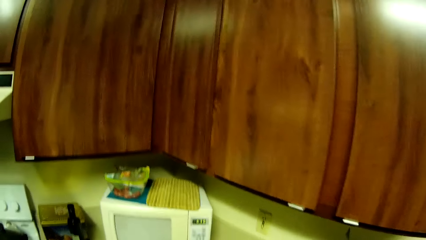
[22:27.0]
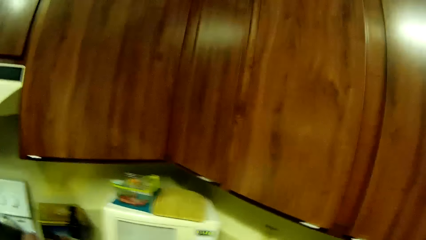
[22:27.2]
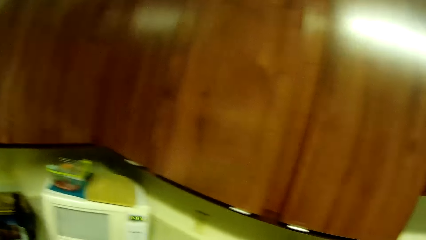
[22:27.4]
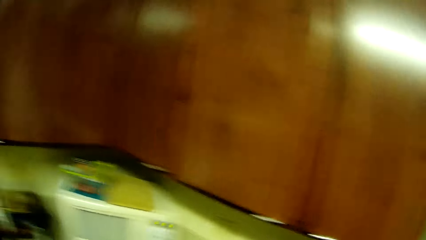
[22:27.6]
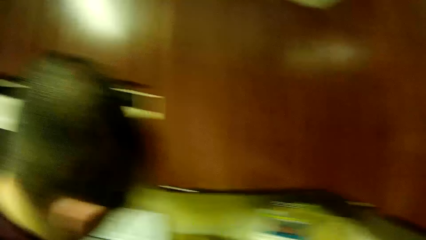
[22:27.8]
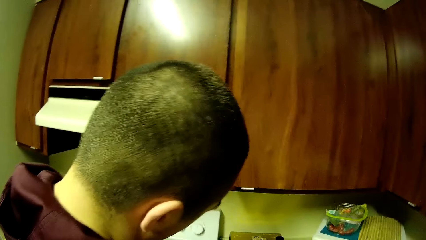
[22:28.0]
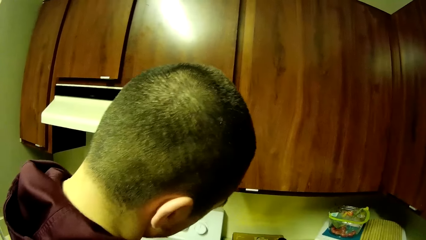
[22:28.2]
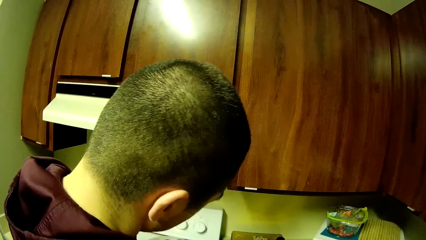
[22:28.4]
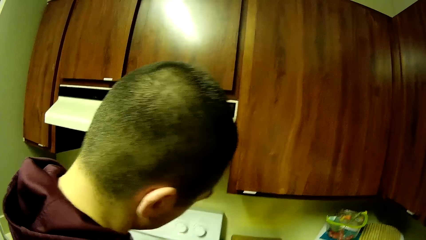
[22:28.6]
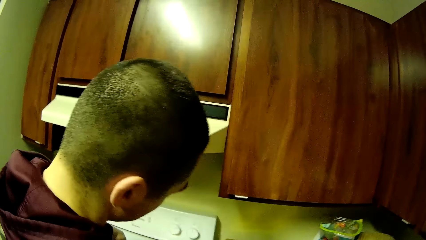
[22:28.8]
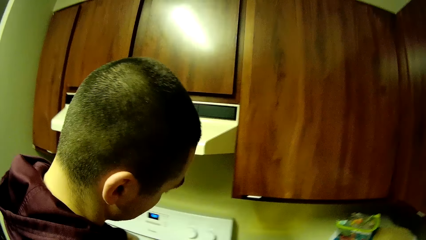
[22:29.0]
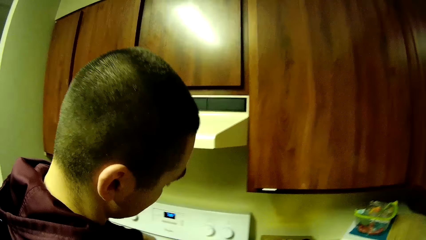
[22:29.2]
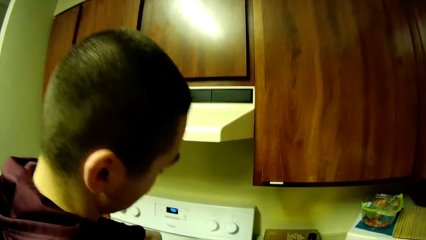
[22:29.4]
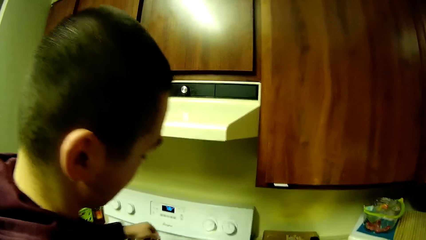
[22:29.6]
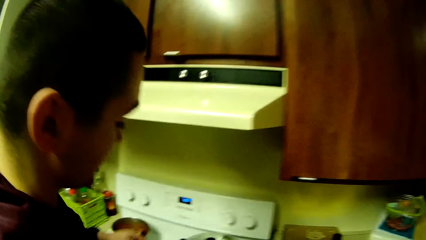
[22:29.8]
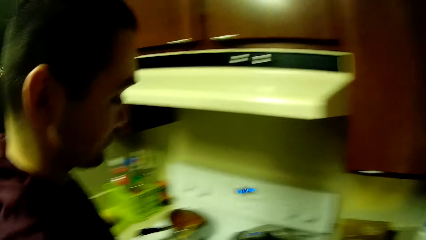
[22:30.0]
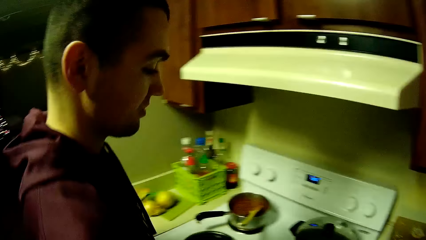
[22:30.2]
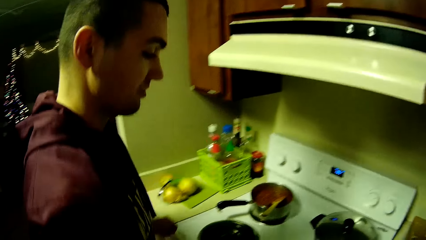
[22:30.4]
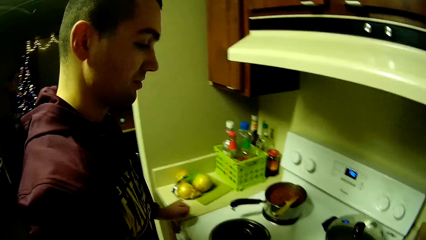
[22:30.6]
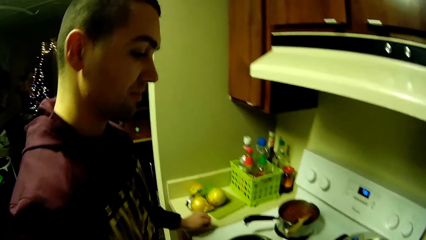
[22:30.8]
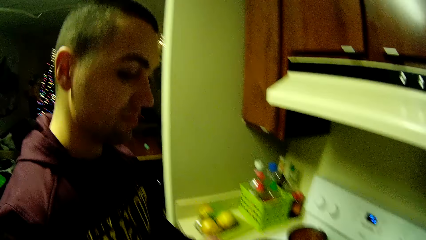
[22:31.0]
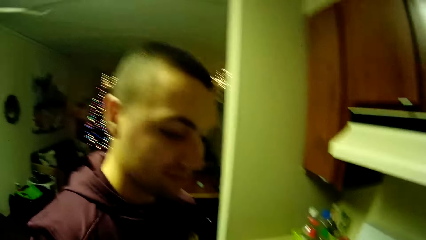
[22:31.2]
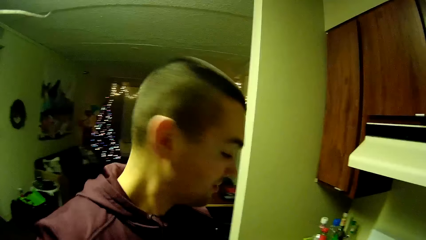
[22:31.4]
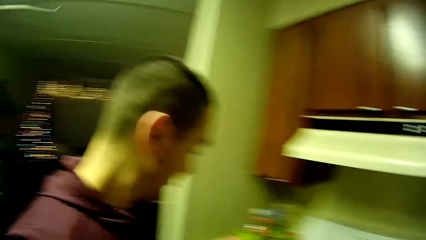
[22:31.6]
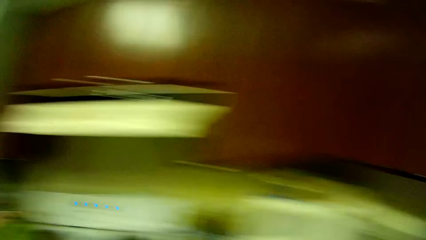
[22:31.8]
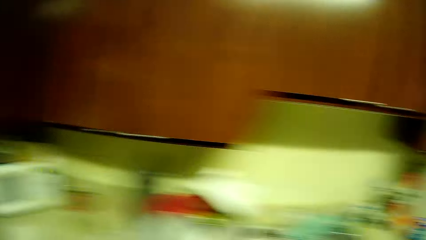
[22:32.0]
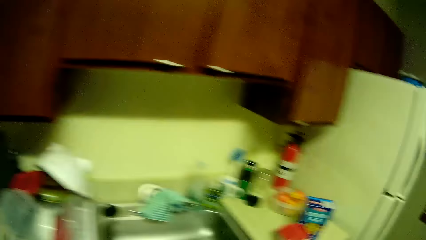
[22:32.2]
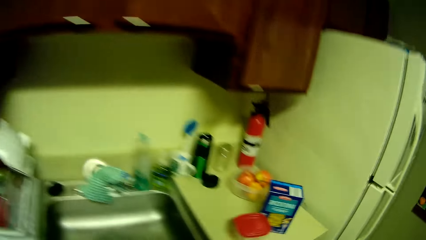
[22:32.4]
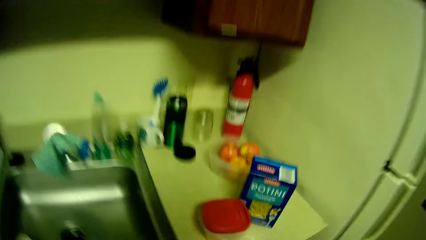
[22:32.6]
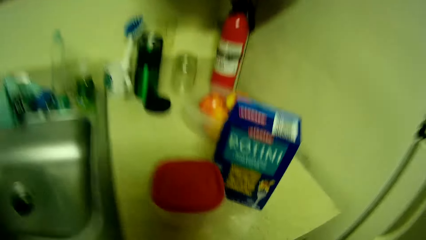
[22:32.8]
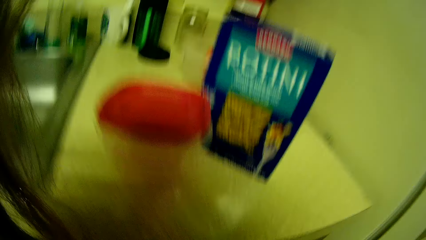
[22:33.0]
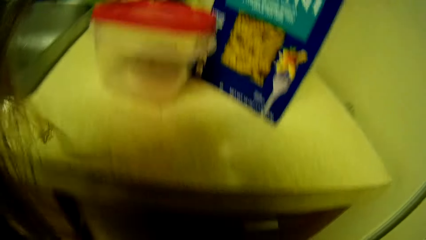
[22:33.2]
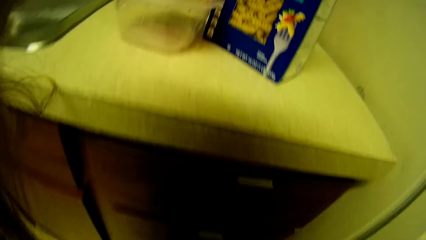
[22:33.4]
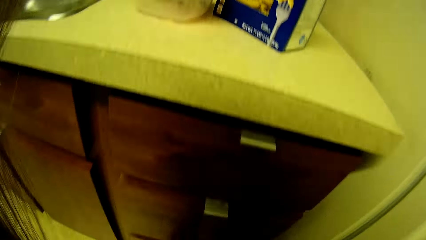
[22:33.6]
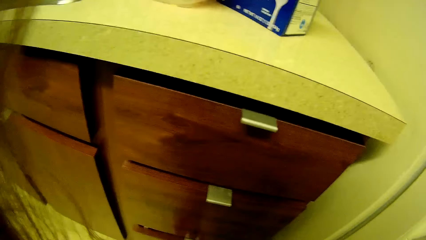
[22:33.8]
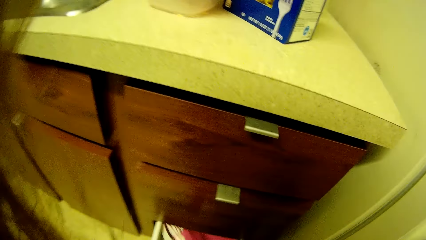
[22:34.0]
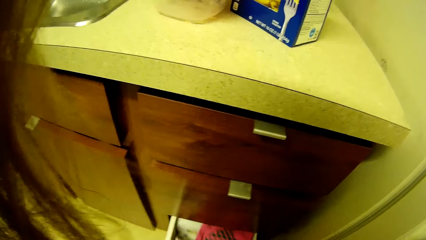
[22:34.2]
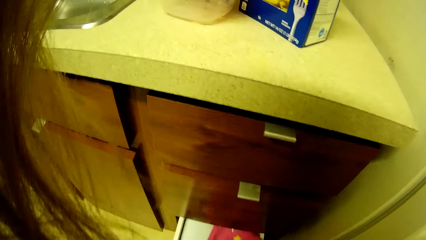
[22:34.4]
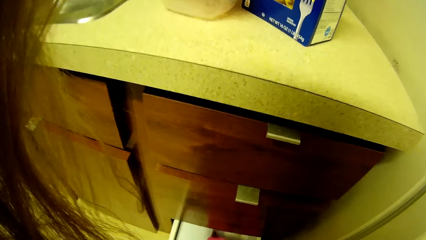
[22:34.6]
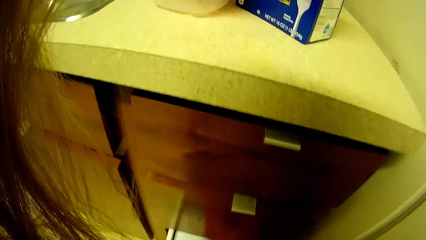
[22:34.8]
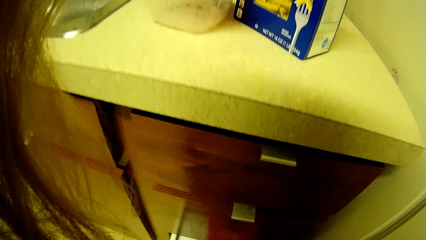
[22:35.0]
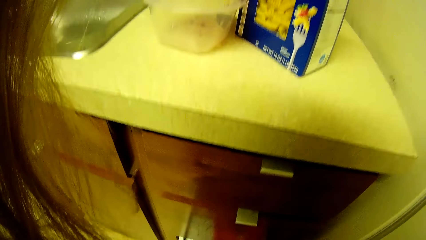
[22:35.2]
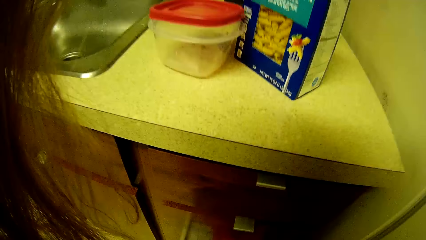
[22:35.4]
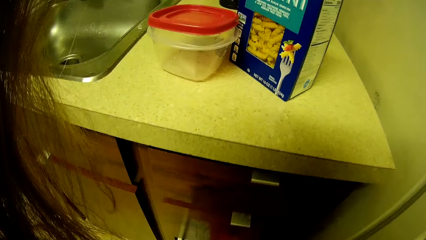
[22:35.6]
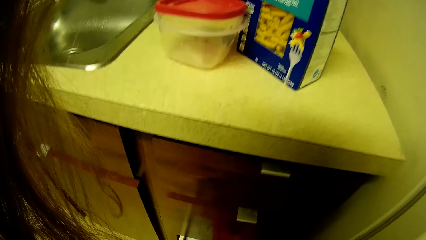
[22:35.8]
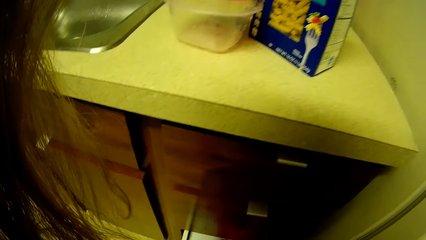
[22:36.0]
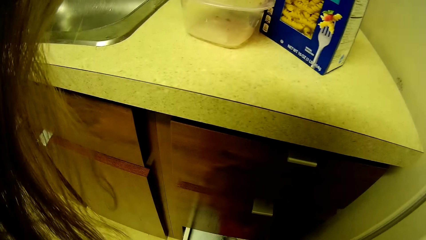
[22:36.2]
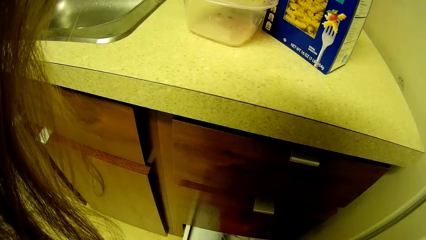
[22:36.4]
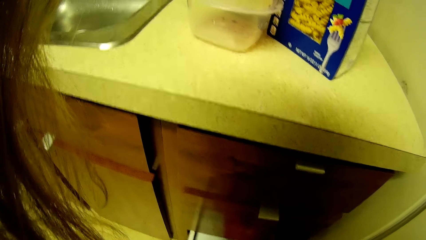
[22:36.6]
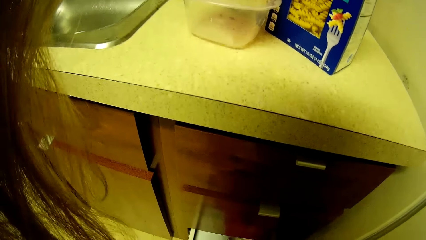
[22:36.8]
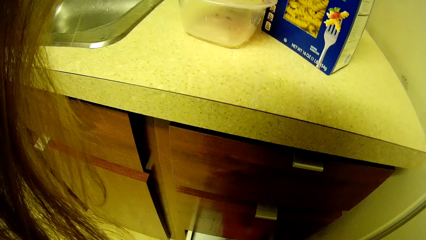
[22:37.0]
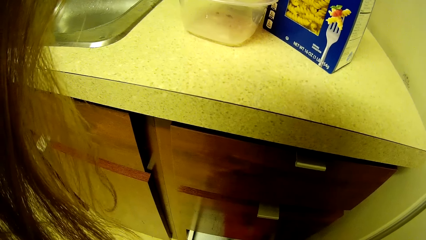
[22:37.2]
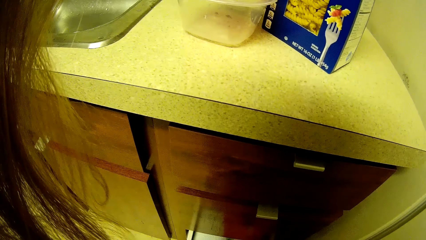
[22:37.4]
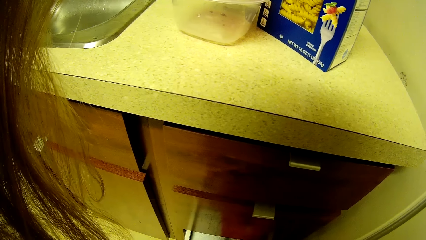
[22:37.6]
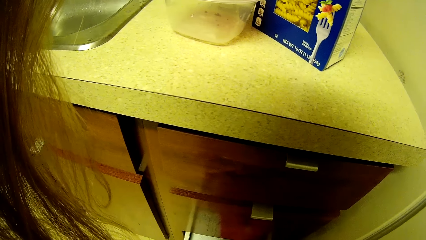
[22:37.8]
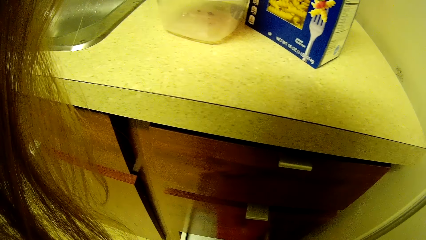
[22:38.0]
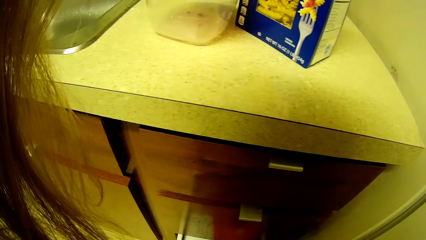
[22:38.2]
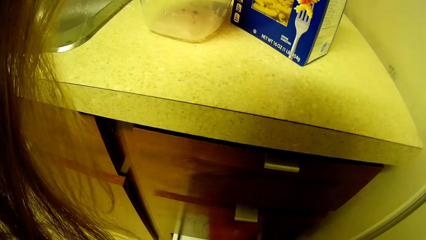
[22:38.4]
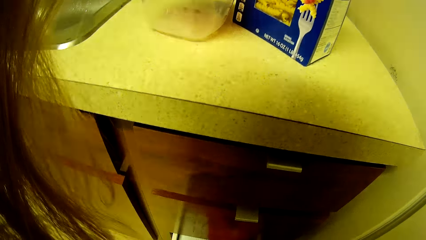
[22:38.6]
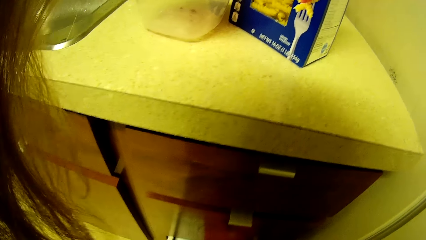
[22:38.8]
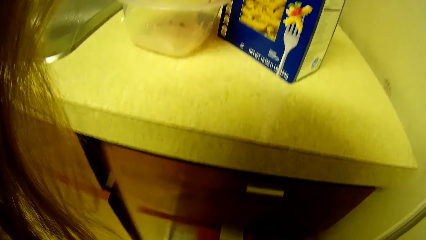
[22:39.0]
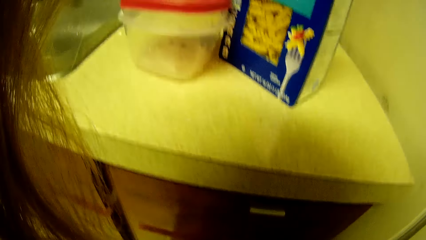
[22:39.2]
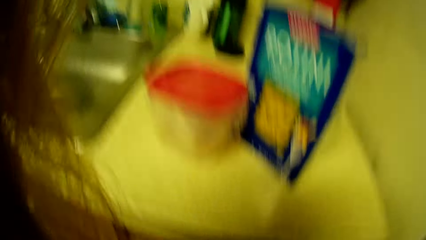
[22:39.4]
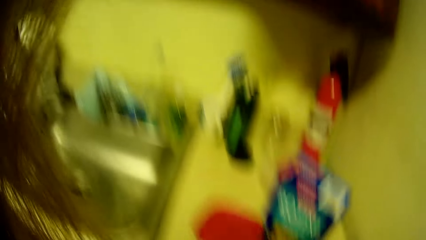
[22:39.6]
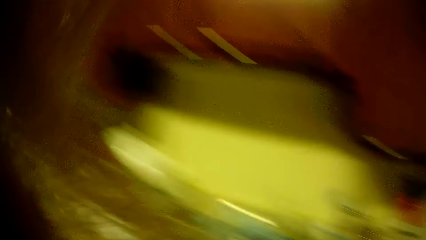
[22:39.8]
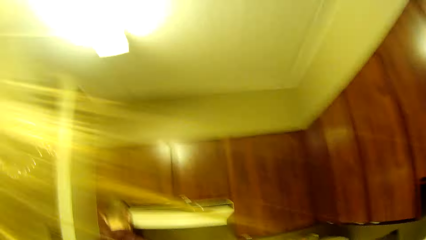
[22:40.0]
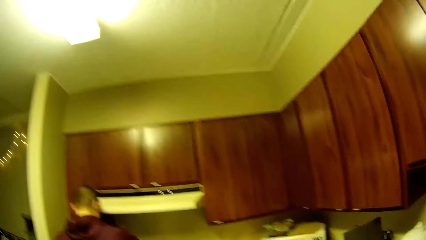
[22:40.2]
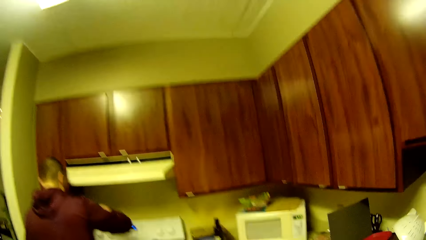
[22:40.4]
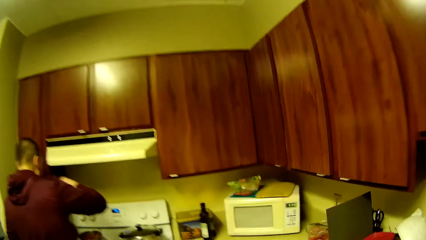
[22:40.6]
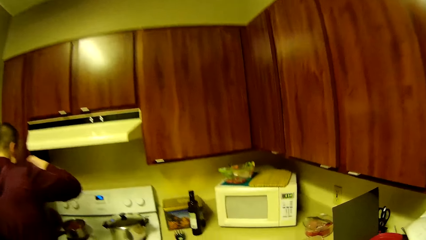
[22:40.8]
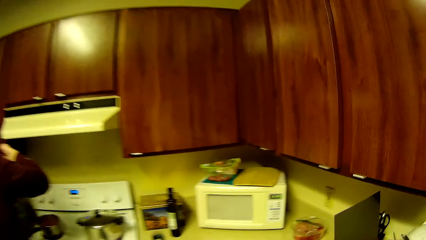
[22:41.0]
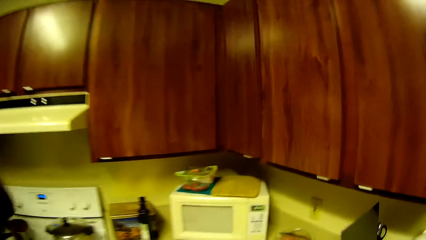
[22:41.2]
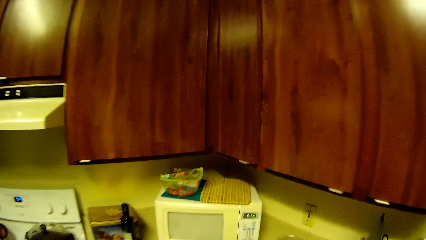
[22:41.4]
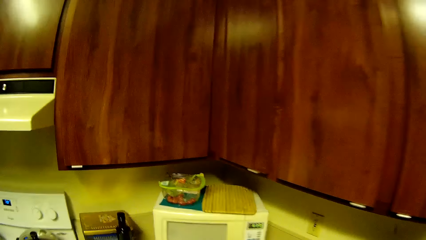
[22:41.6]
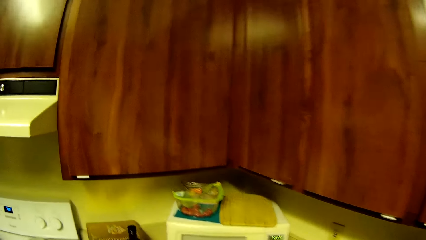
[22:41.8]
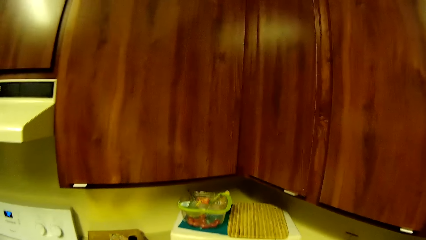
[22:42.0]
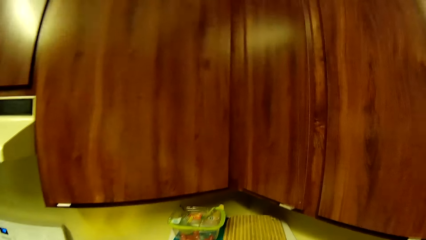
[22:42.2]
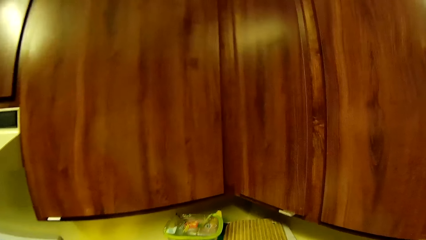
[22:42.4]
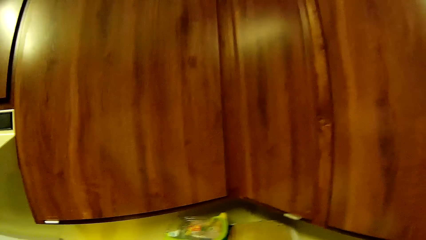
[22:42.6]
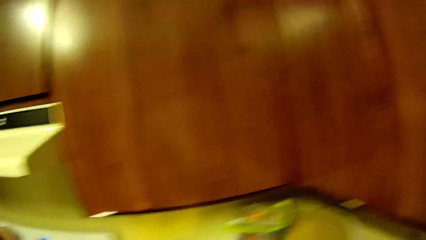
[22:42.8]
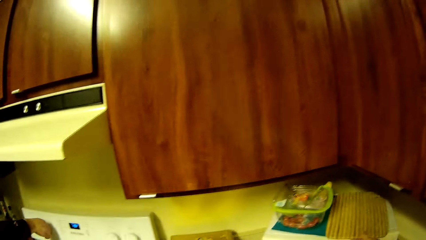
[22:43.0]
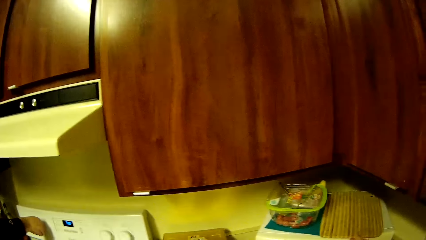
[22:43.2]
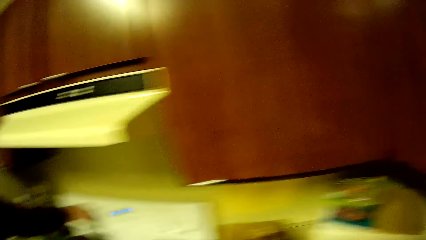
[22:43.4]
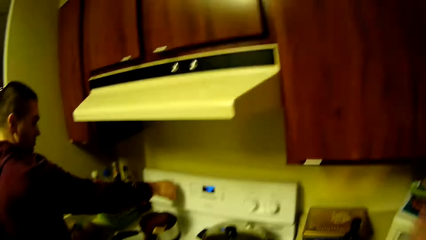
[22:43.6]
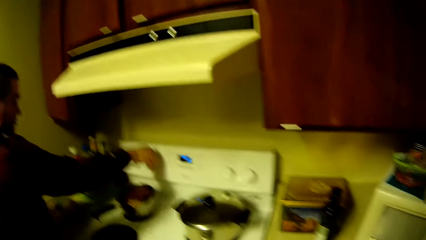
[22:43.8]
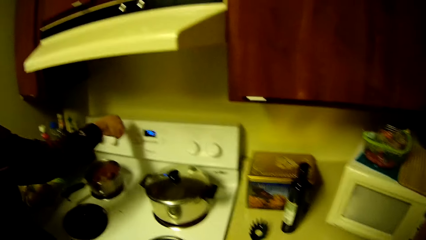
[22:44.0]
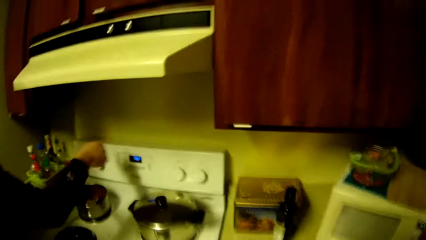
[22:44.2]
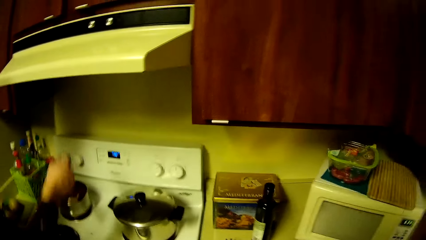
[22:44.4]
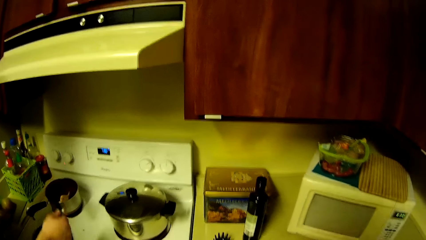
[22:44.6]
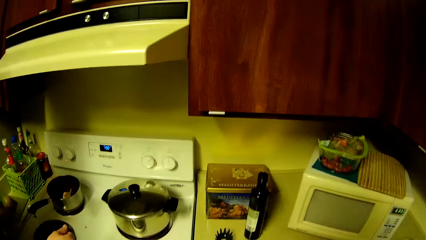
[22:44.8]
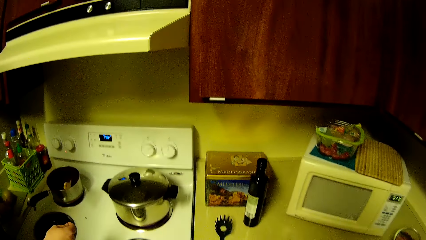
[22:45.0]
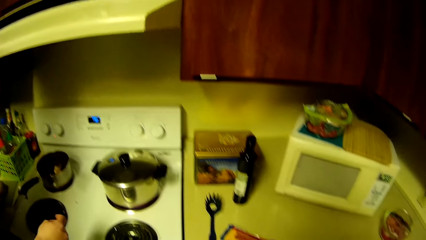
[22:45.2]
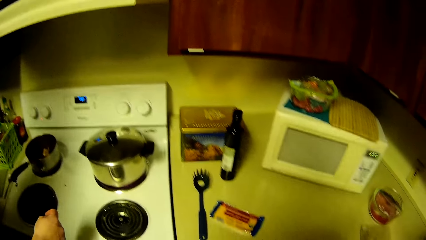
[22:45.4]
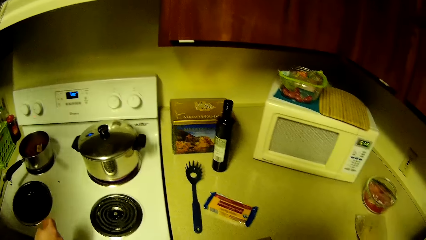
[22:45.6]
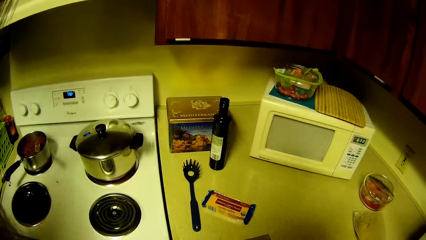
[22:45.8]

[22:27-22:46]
A man looks around the kitchen. The camera wearer looks around the kitchen. She opens a drawer with her right hand. The man checks the food.
